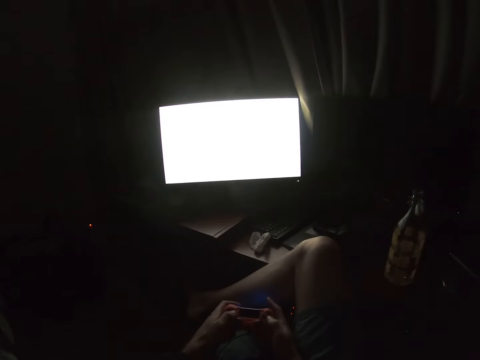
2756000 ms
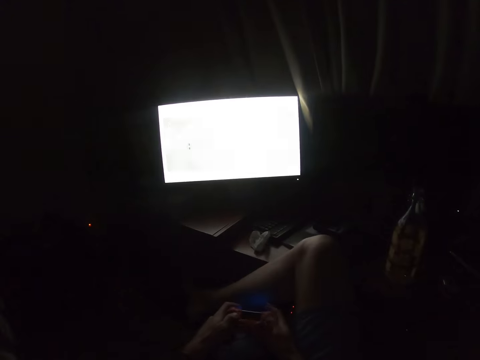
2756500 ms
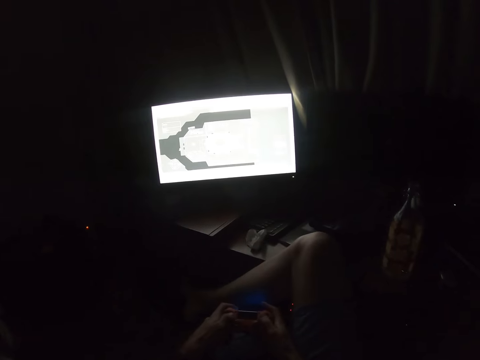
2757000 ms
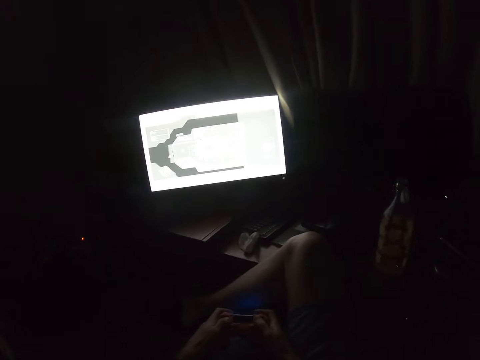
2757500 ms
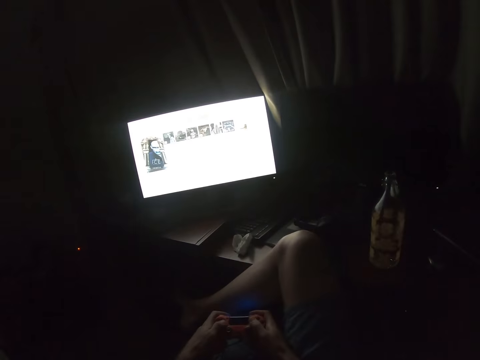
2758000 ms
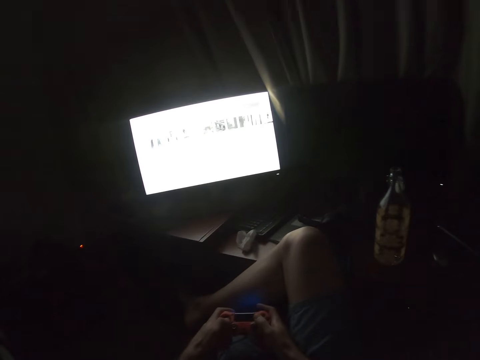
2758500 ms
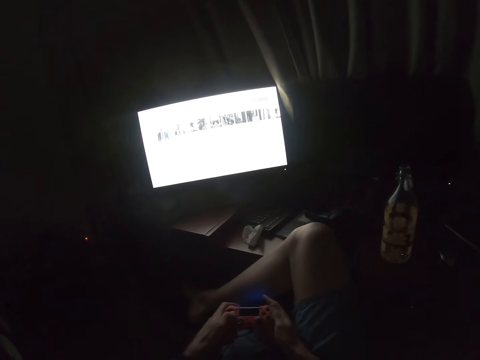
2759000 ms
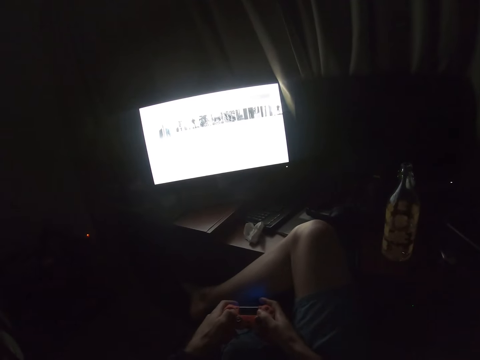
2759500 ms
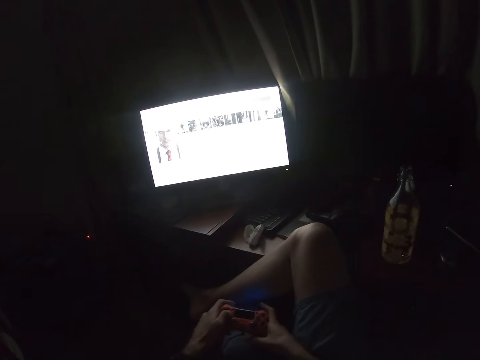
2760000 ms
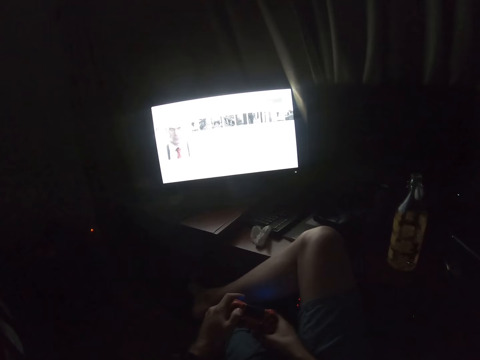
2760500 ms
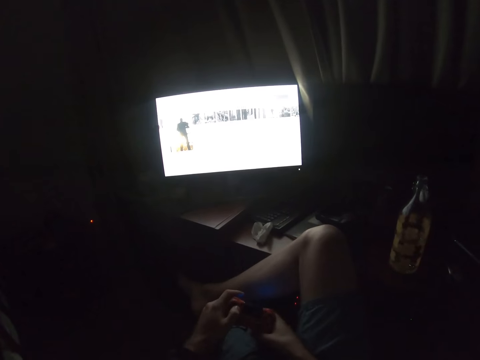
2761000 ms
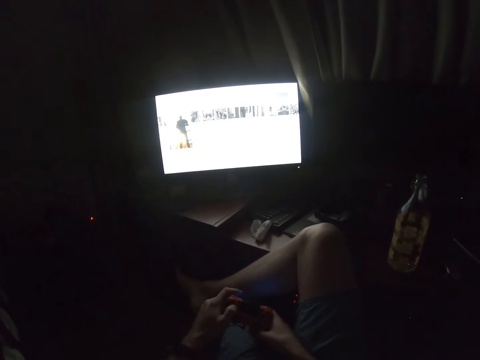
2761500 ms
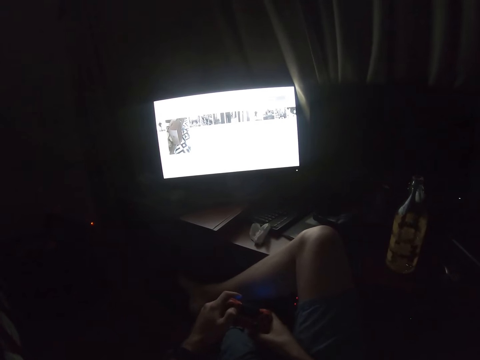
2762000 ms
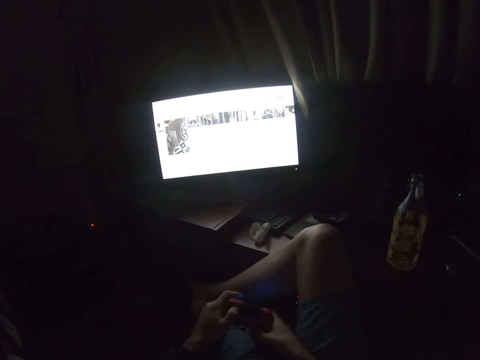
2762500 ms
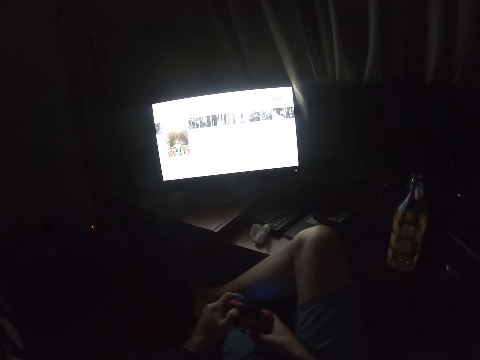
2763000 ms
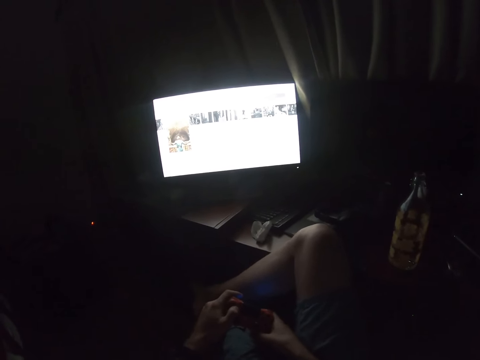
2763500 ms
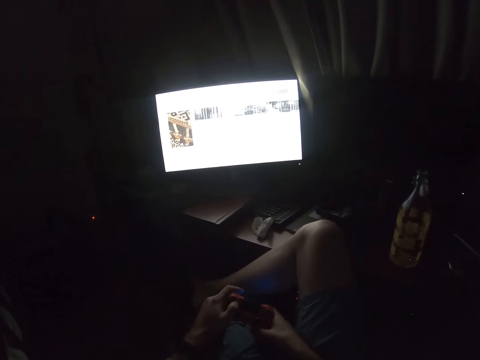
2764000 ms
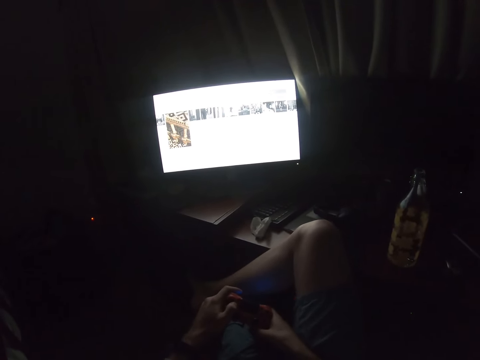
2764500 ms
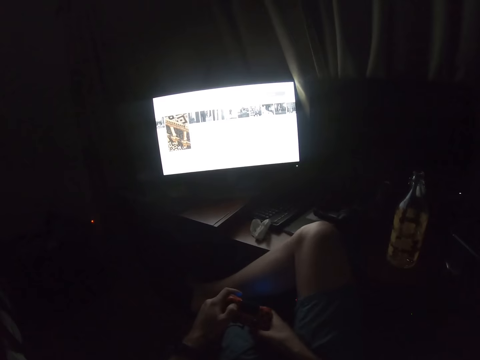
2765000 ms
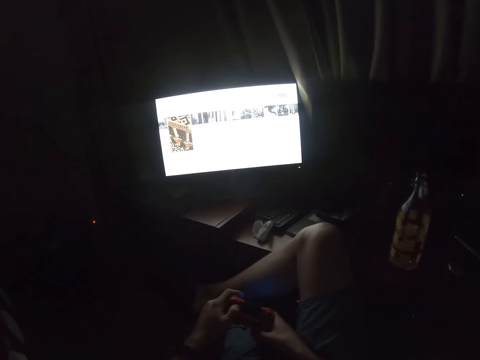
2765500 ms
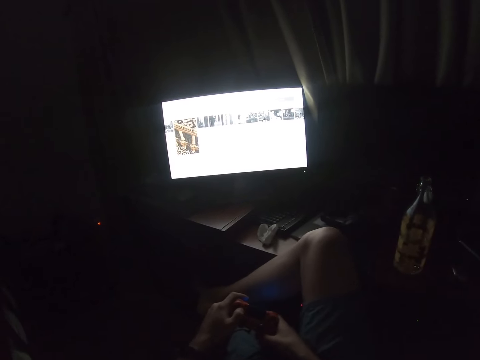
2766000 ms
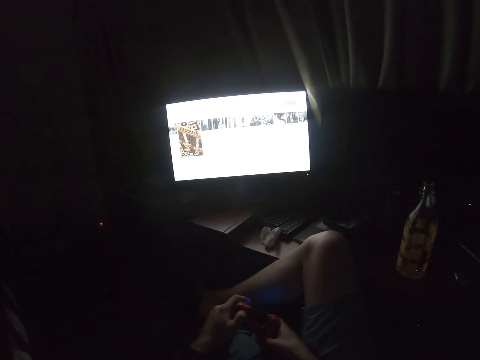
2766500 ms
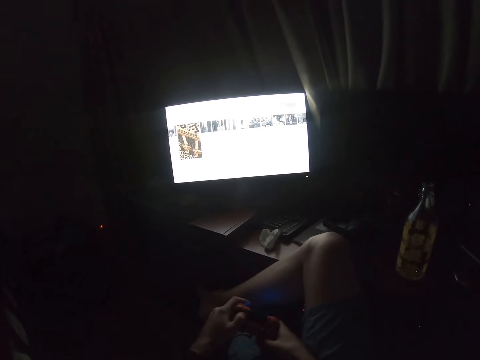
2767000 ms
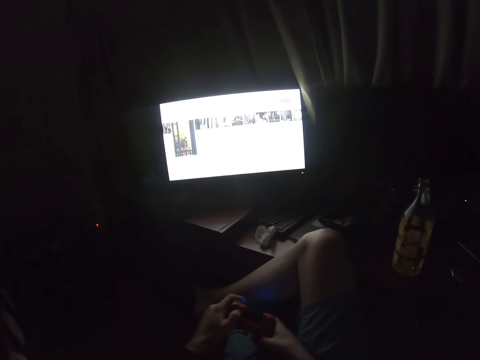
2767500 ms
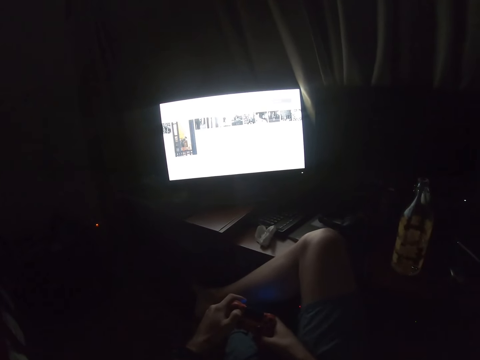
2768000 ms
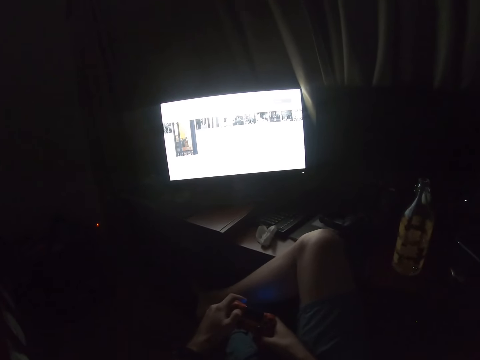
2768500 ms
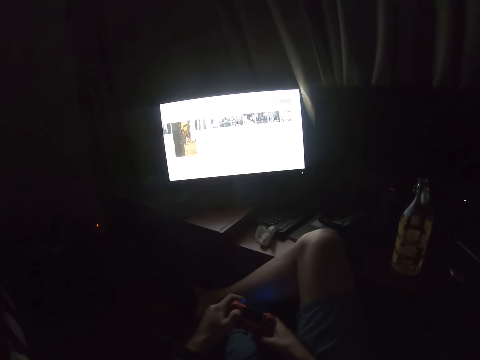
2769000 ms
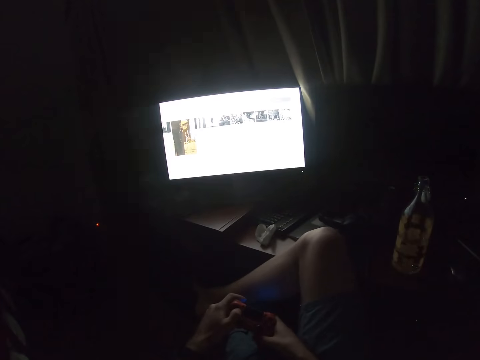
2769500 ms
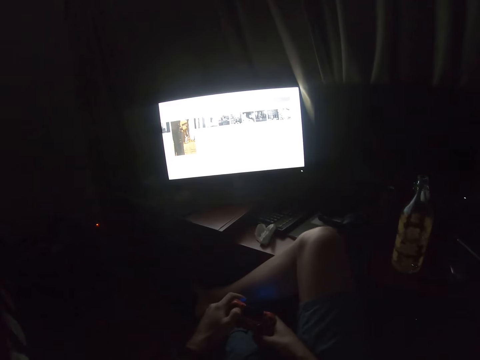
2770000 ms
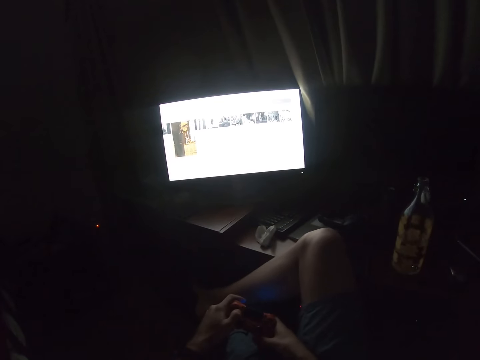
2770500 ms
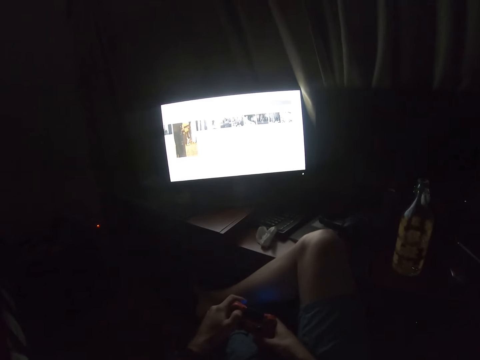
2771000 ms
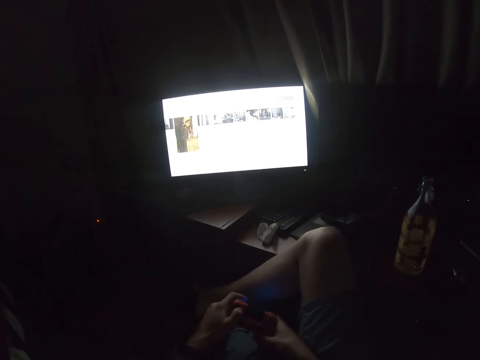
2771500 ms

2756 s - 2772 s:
The camera wearer pauses the game. He scrolls the games. He shakes his leg.

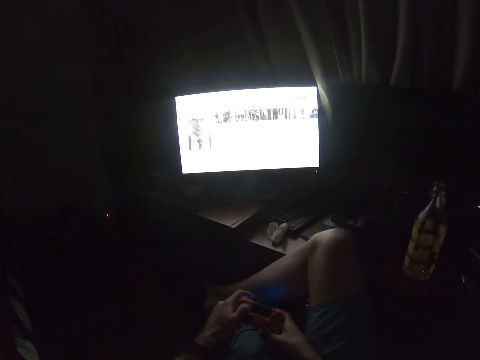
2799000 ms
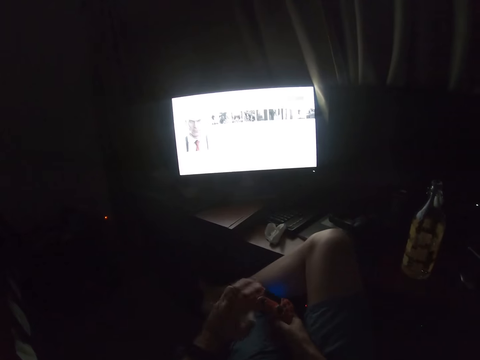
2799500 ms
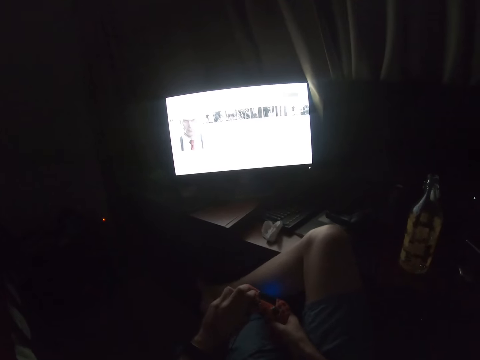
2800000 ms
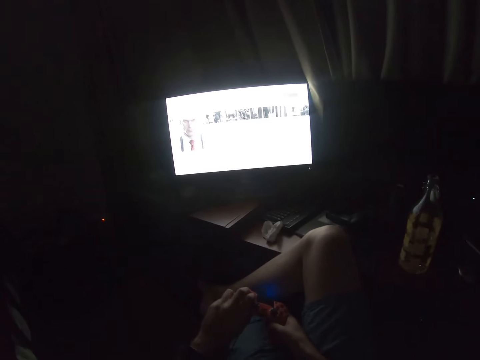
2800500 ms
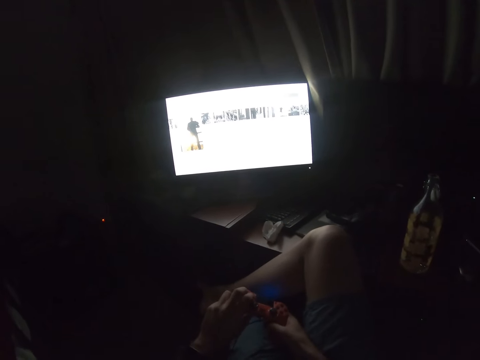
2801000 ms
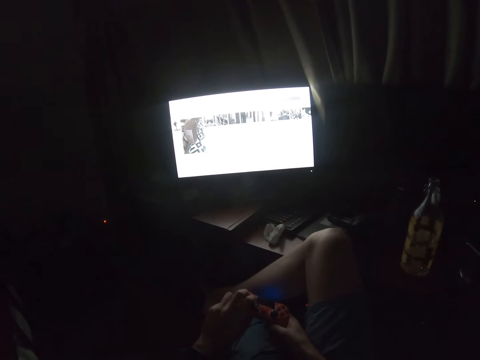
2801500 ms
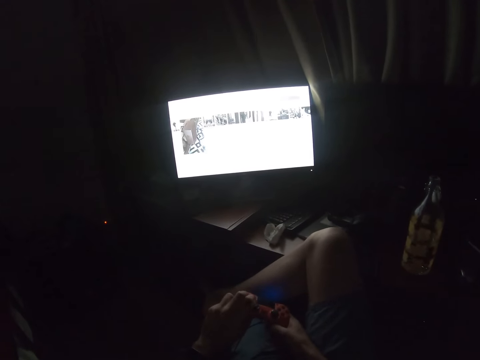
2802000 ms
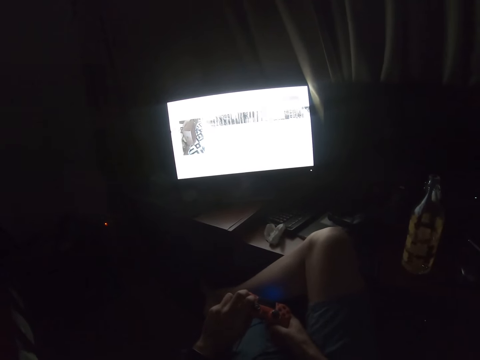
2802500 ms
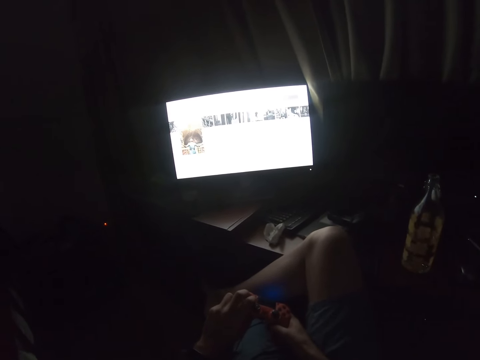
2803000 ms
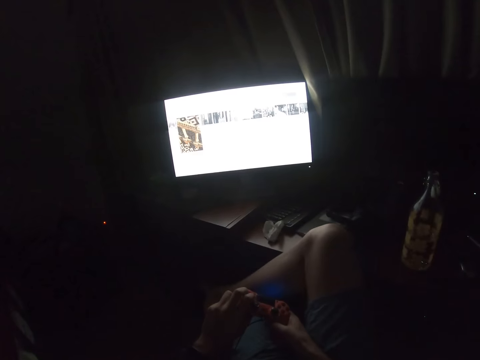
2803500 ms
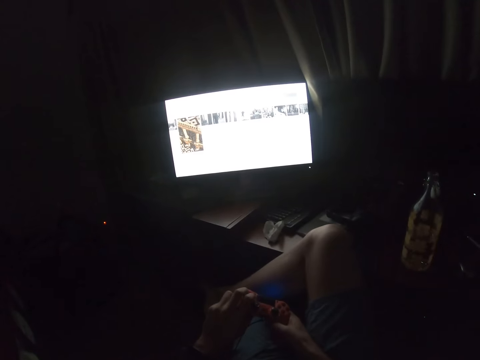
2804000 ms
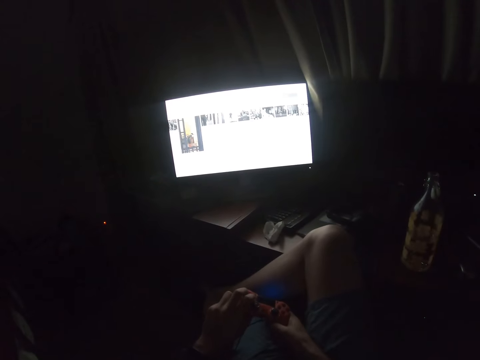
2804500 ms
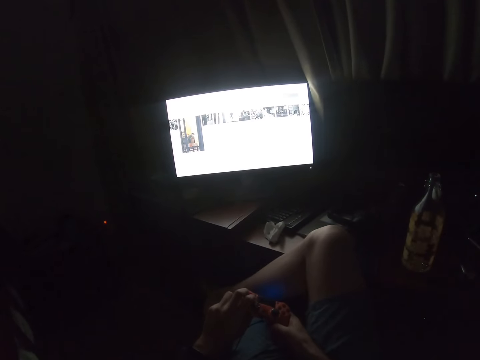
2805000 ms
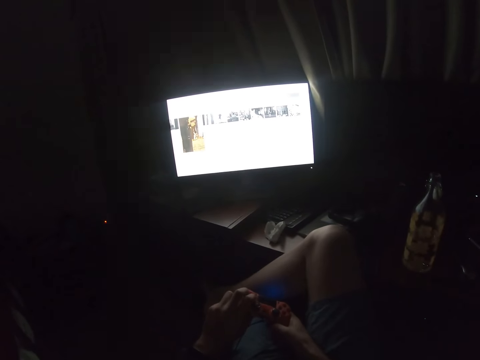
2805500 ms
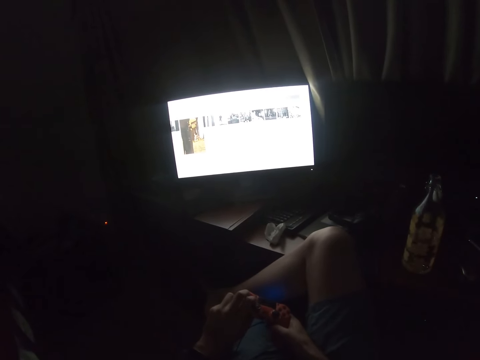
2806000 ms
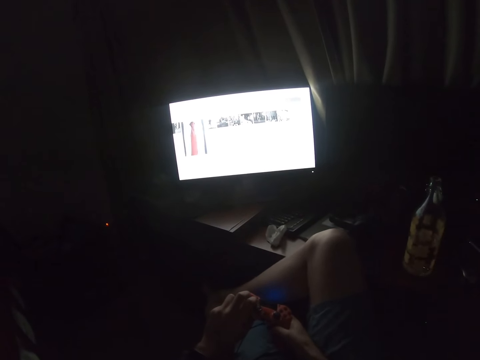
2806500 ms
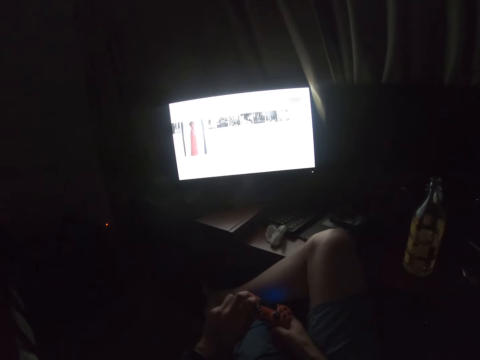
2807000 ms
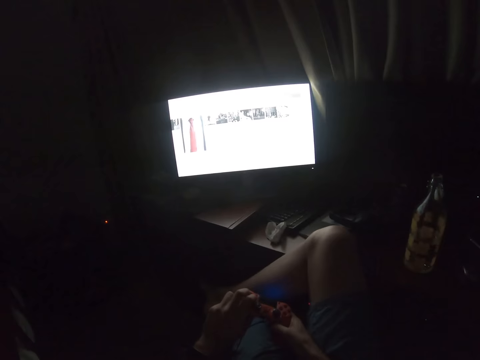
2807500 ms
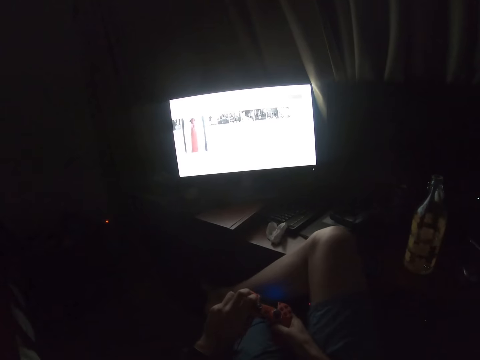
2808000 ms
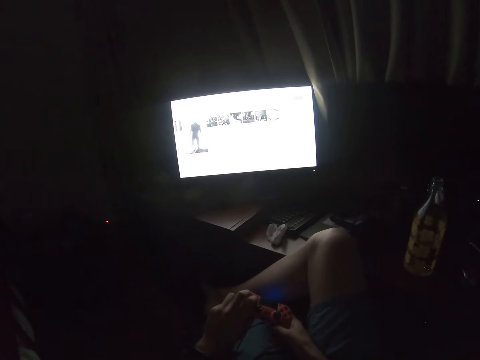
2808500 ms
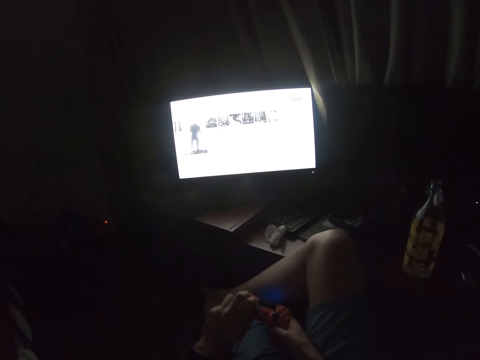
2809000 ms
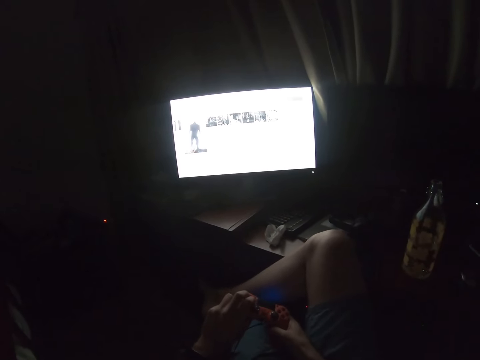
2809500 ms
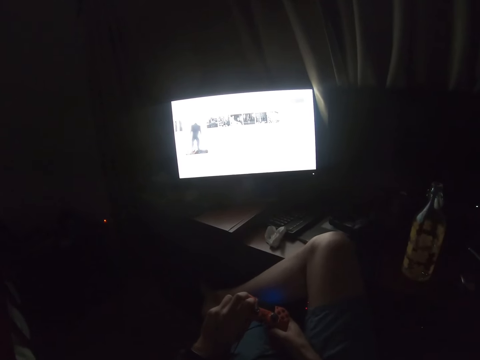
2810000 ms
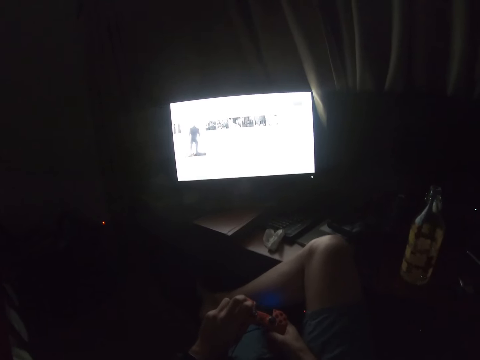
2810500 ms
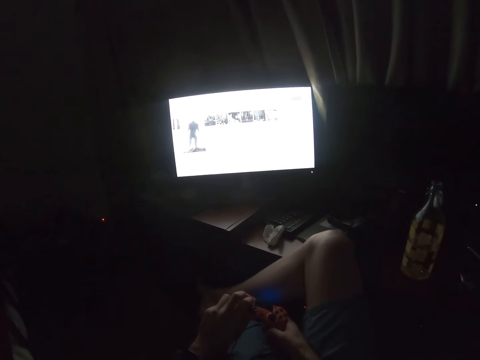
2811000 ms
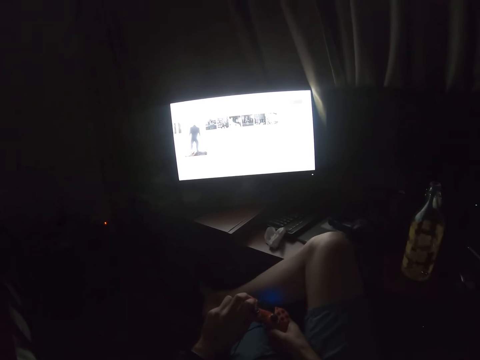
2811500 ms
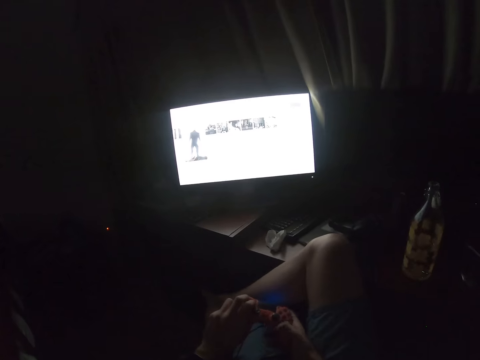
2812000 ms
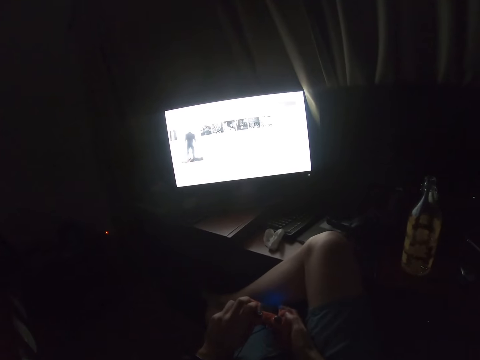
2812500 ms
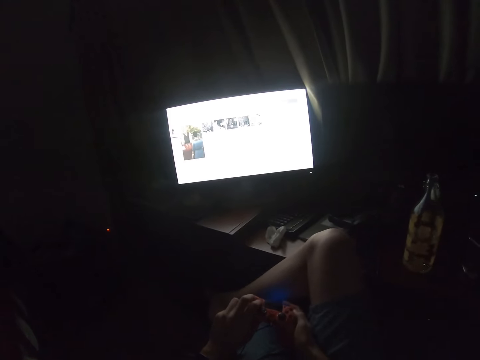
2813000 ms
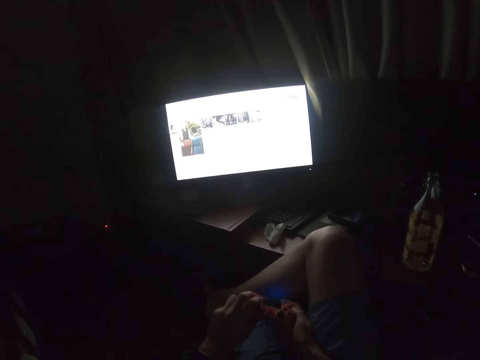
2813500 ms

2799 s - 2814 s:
The camera wearer lifts up the pad. They scroll the games. They stare at the television.
